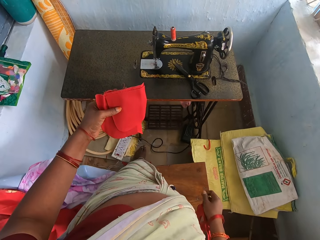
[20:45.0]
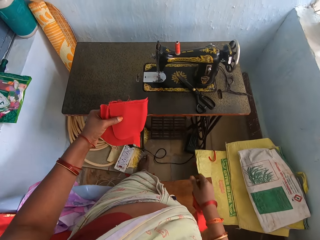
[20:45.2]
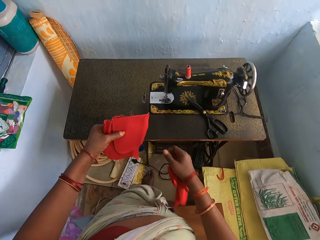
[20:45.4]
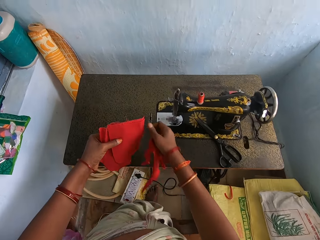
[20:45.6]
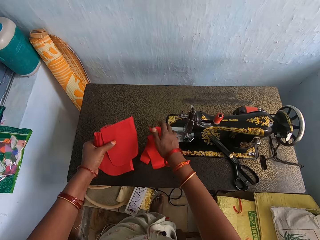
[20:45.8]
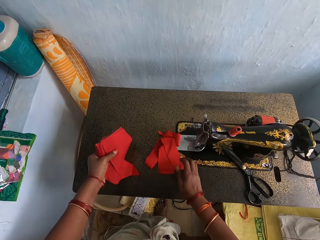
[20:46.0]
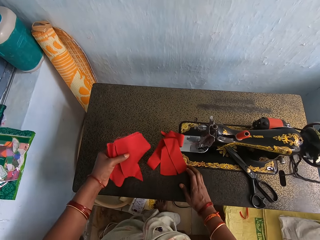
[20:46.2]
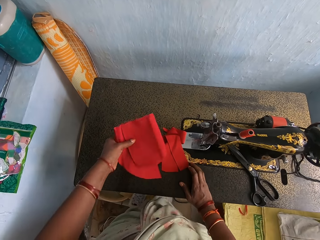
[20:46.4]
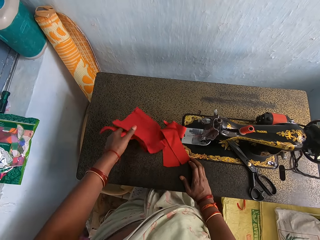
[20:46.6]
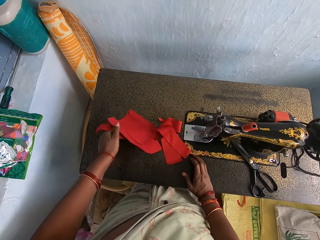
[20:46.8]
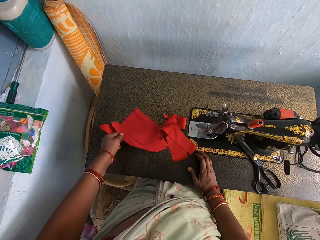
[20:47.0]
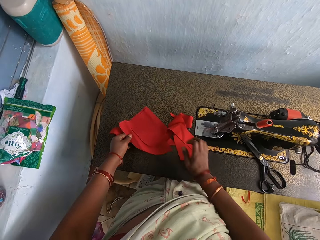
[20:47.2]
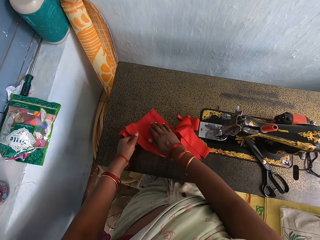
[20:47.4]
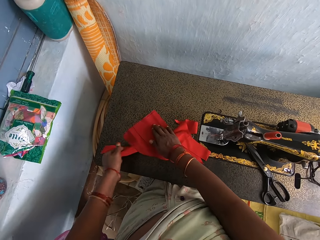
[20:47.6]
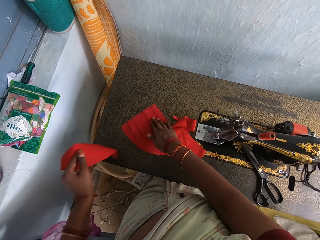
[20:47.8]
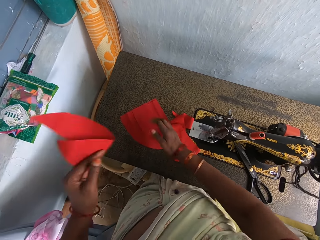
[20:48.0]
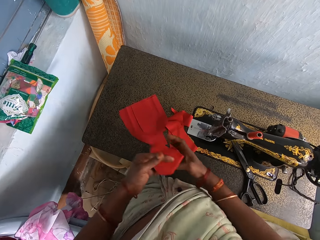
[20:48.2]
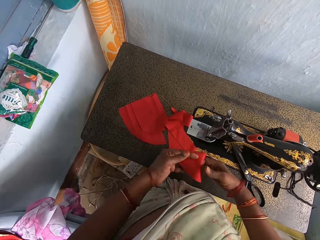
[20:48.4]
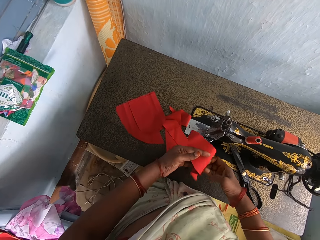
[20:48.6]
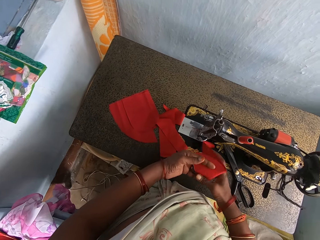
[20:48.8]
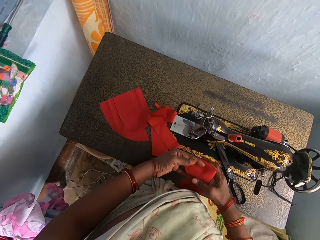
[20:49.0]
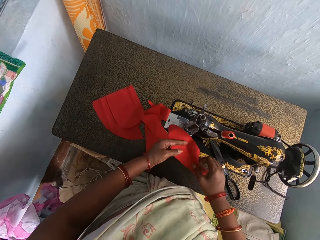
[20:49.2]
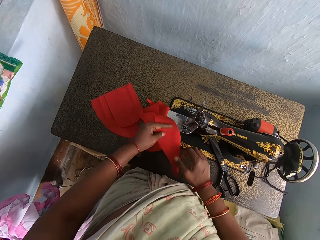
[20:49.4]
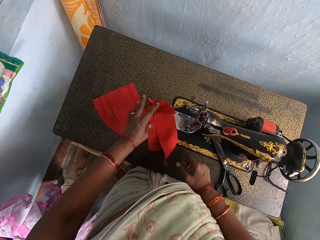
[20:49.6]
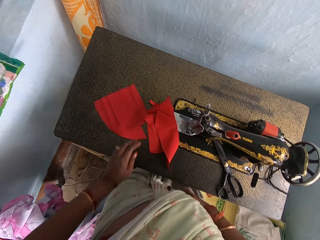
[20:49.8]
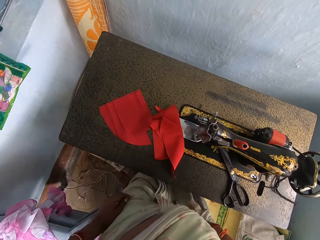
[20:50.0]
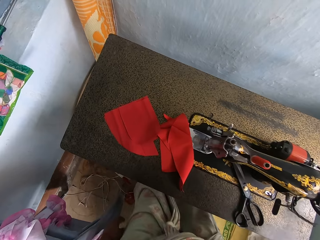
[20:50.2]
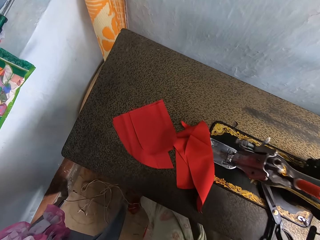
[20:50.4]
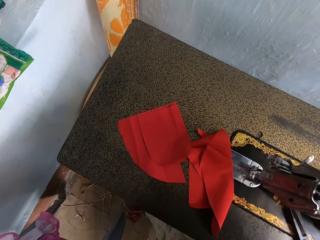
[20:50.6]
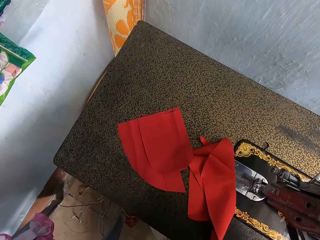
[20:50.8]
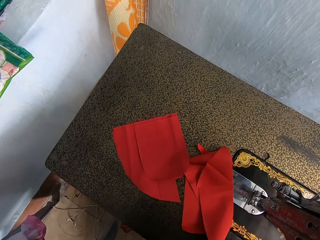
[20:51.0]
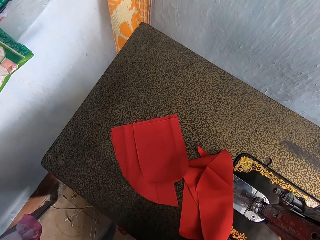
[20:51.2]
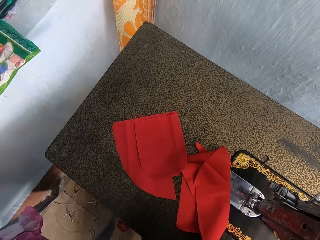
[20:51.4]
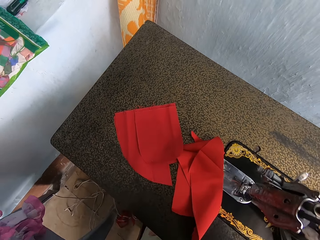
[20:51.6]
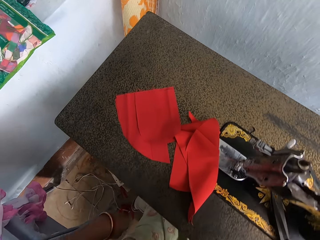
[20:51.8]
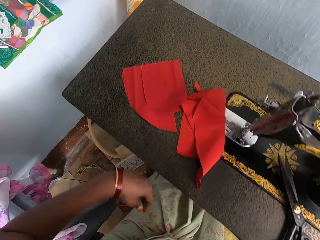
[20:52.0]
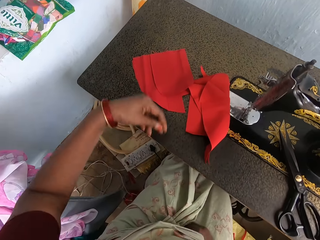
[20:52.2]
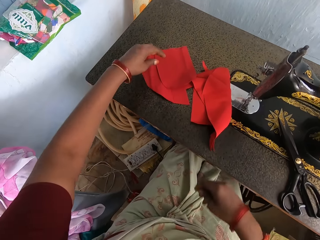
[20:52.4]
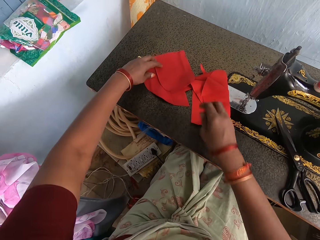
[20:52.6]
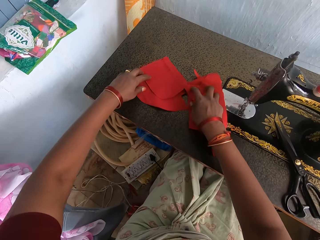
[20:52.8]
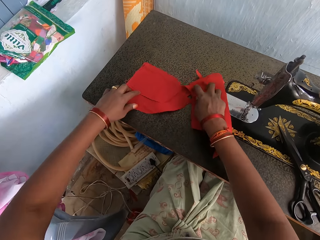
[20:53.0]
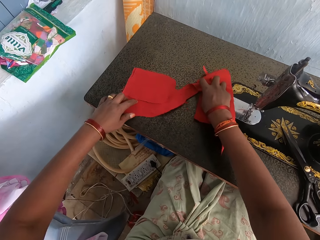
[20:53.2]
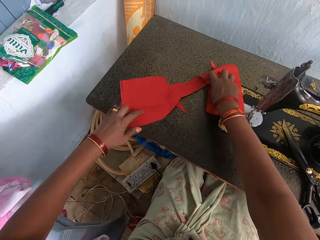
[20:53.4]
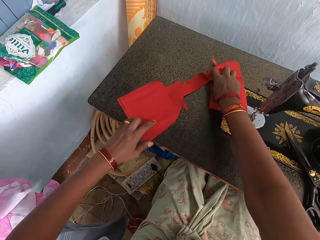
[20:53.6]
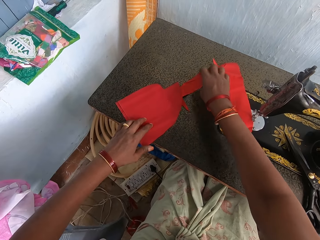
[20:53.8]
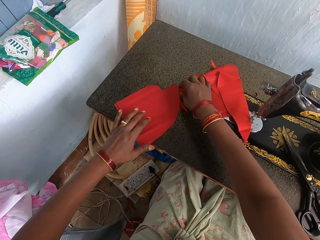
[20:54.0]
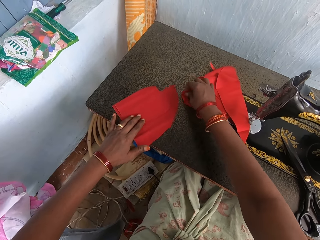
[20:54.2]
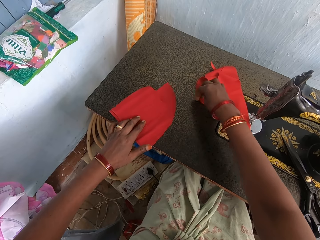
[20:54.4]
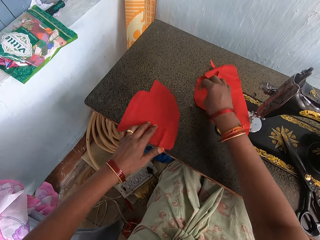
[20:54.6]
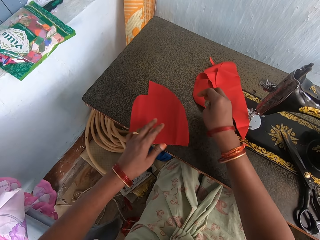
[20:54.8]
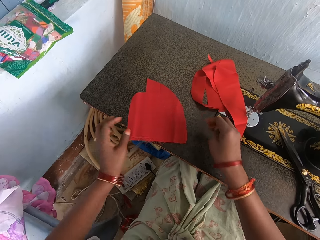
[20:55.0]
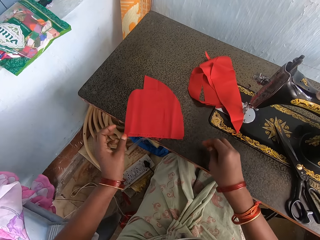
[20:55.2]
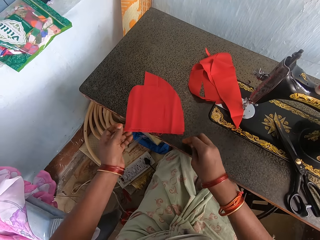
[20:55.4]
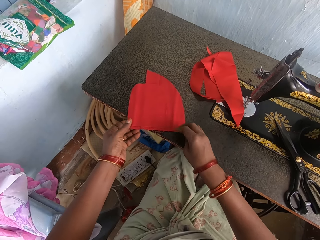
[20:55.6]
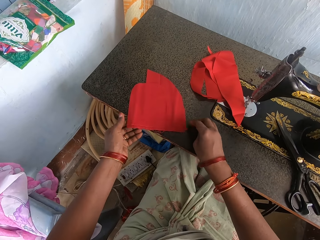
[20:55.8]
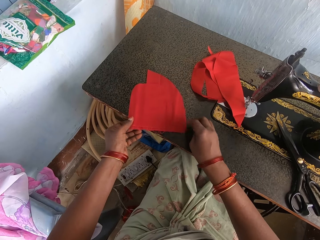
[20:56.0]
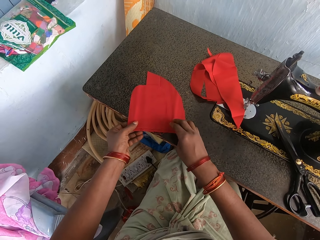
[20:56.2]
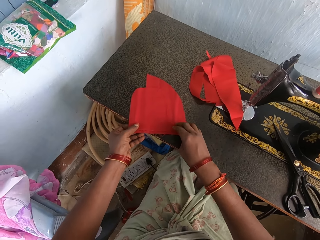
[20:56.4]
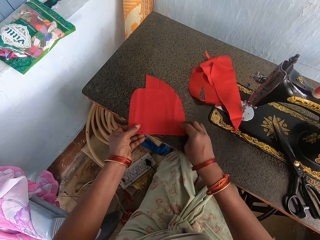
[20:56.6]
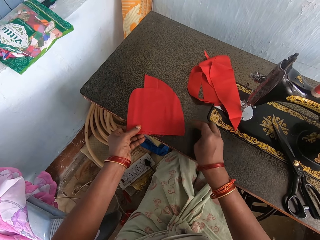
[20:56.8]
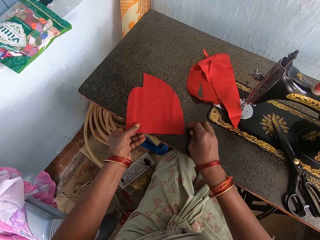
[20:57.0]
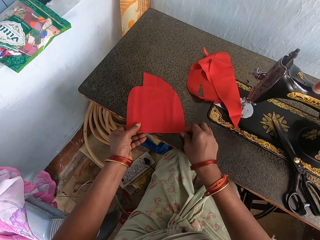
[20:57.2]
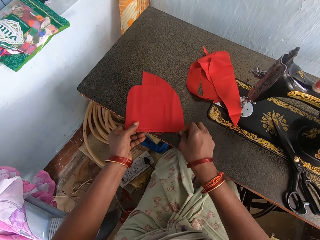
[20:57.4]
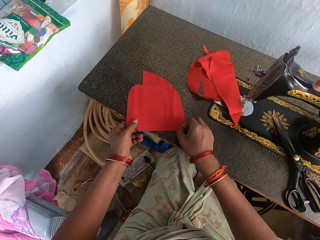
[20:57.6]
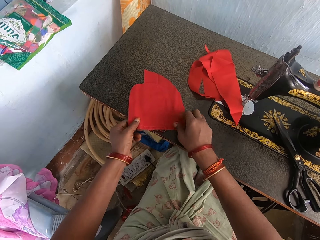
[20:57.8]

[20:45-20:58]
The camera wearer places the materials on the table. She picks a material from the table. She holds the material with both hands. She drops the material on the machine. She places the fabric on the table. She sits on the chair. She moves the material on the machine. She picks the fabric. She separates the material with her hands.

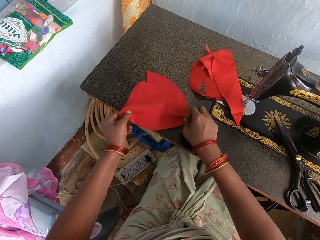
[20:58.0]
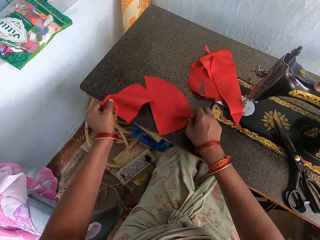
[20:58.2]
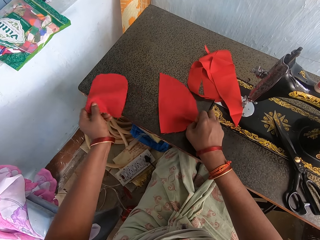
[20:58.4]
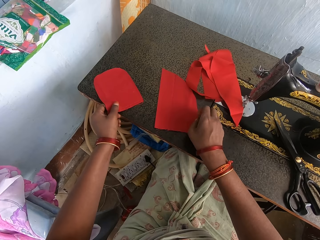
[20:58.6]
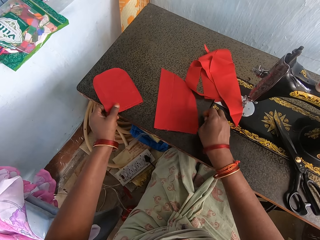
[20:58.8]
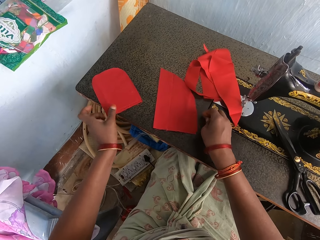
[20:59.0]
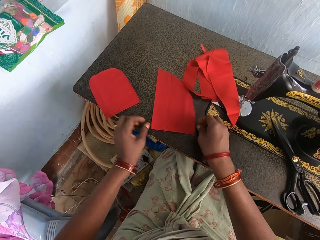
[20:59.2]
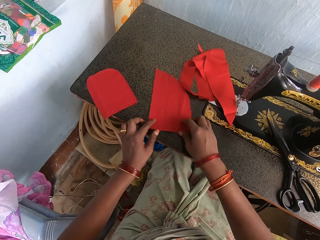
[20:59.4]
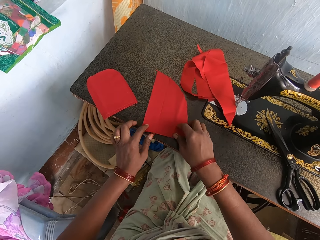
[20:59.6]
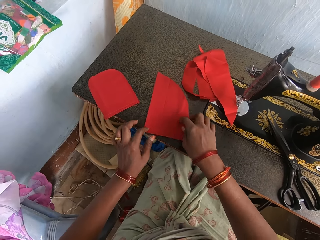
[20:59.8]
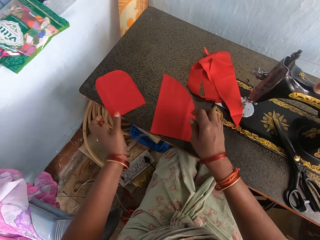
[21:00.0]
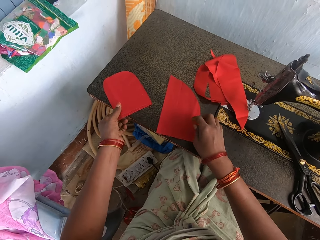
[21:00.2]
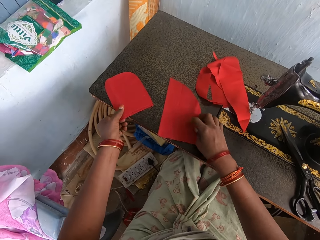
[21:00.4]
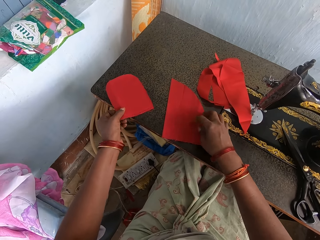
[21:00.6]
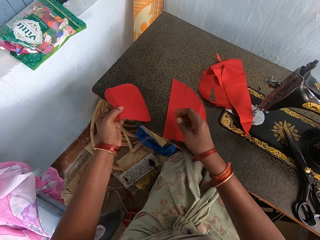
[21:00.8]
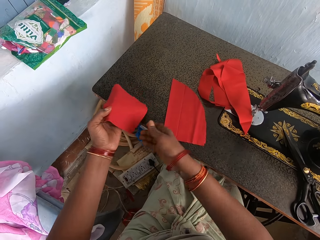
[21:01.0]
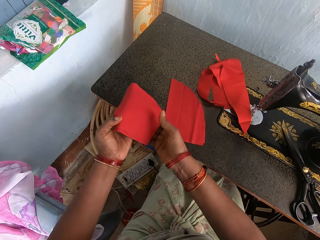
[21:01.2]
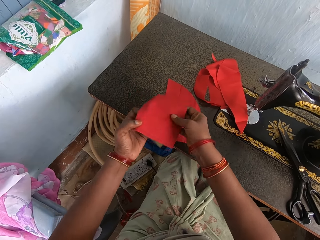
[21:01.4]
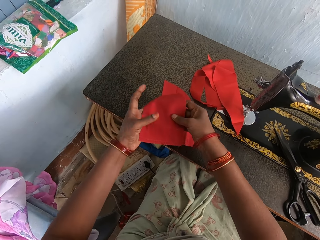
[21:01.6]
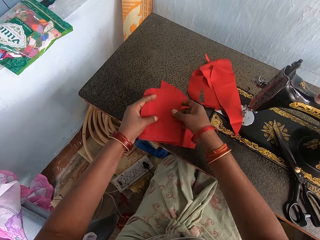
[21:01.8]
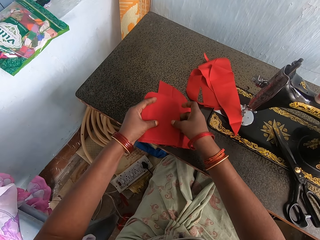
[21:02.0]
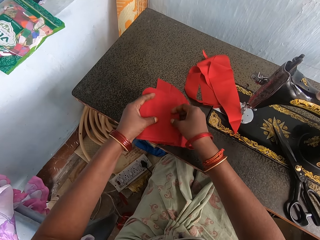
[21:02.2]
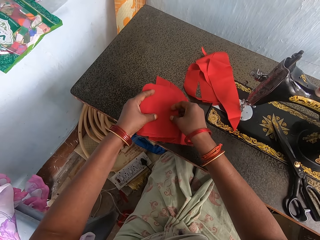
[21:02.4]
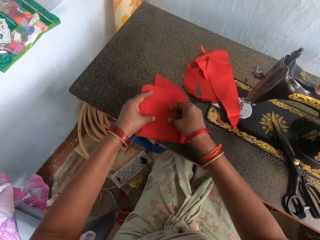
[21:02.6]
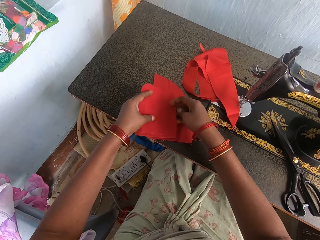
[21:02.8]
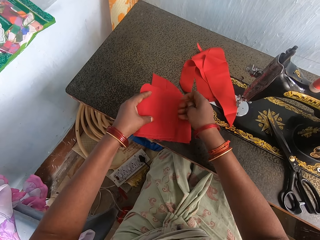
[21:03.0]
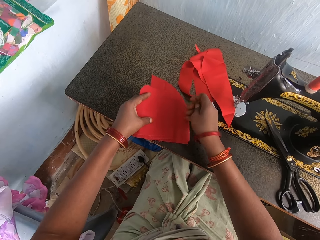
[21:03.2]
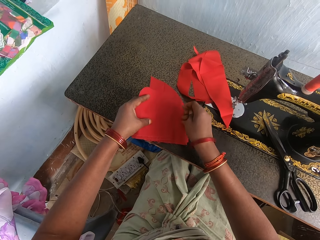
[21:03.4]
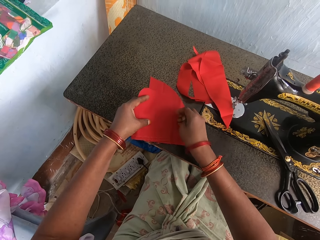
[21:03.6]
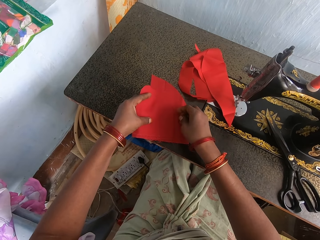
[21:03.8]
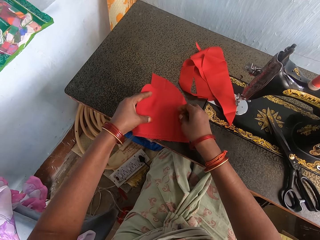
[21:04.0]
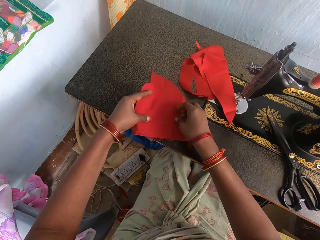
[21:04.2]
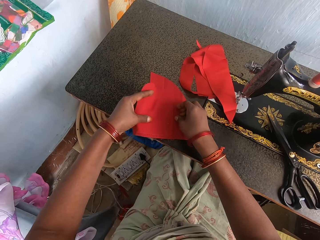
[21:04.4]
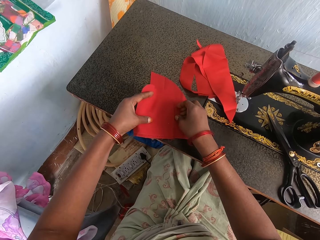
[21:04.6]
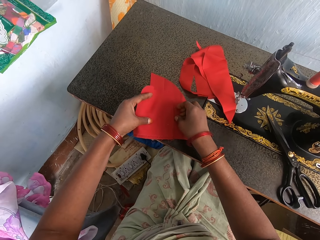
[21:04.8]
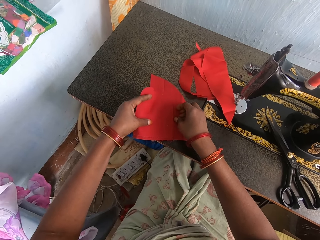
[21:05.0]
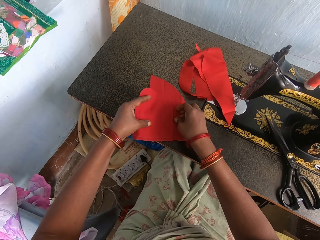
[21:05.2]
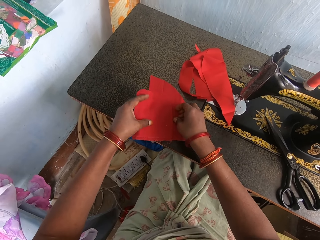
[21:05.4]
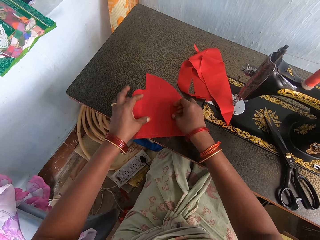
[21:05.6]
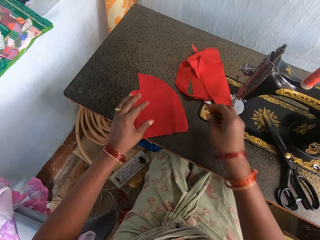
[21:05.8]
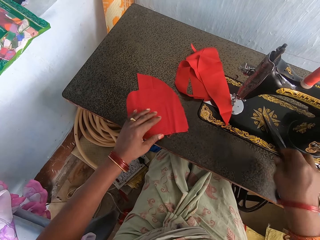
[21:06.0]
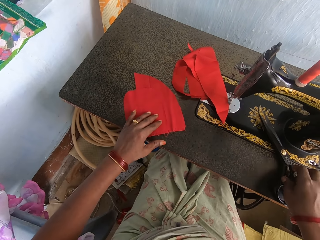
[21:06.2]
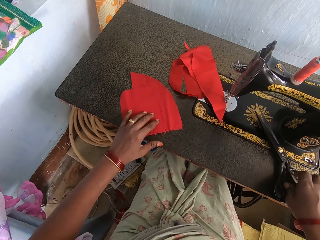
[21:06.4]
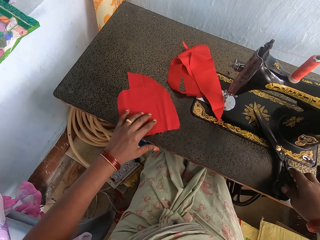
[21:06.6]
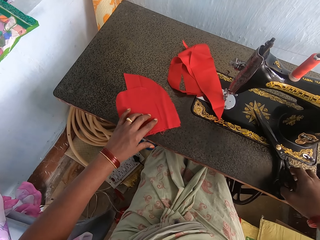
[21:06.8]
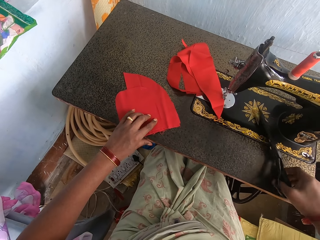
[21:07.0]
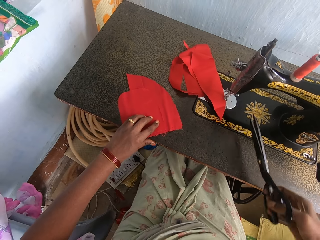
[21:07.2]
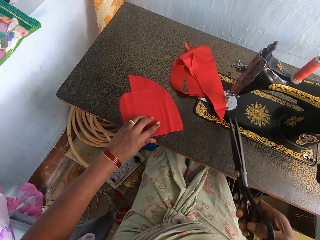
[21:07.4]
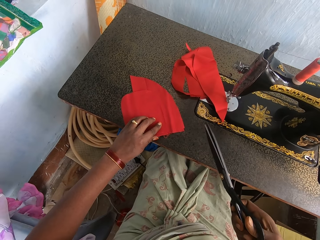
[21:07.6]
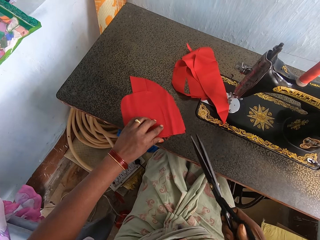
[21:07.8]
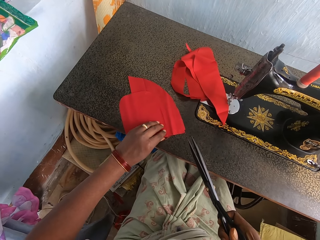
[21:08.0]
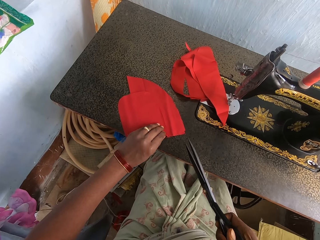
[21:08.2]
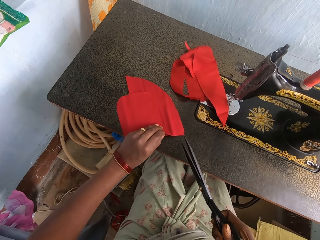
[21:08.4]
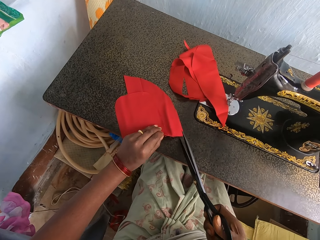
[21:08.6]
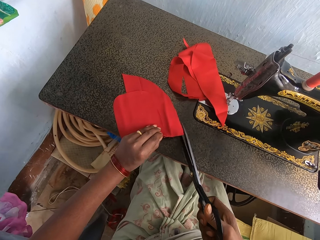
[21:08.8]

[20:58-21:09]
The camera wearer lifts the material from the machine. She holds the machine with her hands. She places the material on the other material. She picks the scissors from the table.
